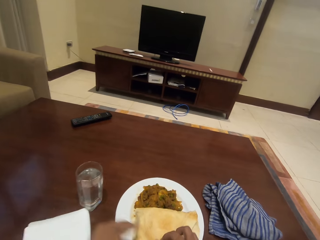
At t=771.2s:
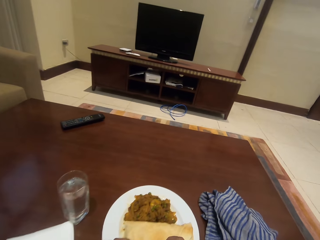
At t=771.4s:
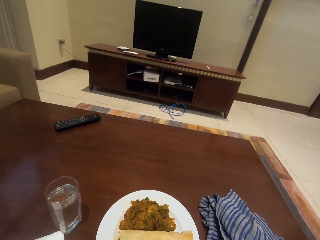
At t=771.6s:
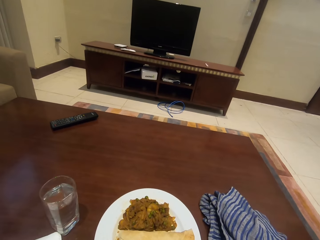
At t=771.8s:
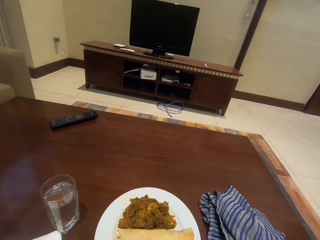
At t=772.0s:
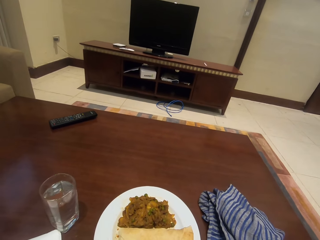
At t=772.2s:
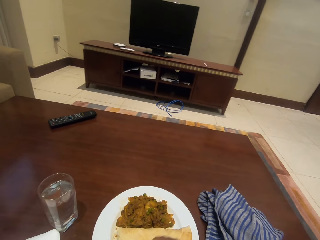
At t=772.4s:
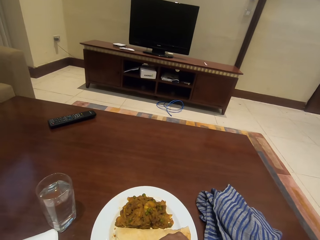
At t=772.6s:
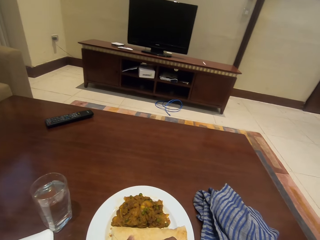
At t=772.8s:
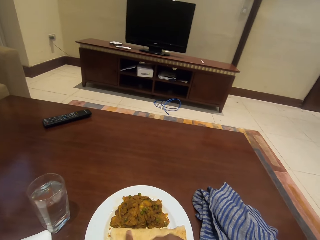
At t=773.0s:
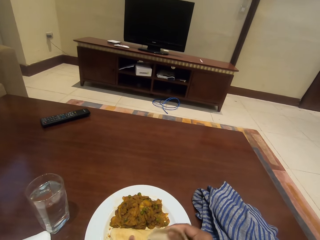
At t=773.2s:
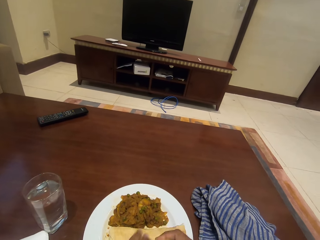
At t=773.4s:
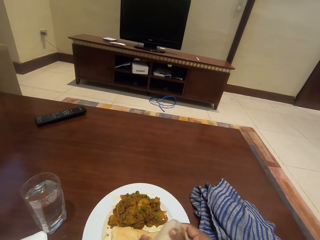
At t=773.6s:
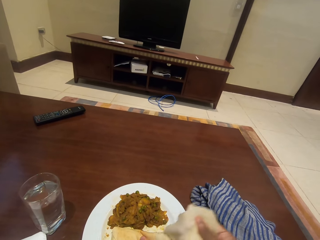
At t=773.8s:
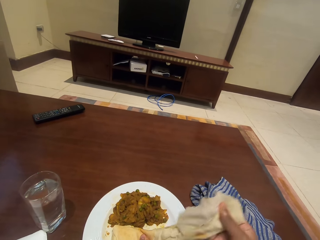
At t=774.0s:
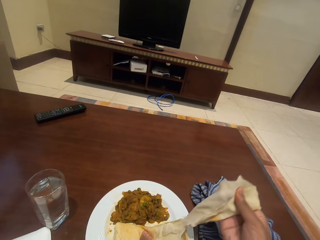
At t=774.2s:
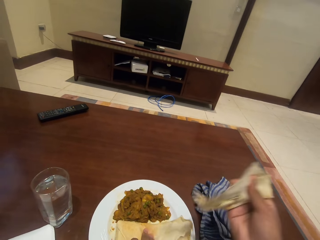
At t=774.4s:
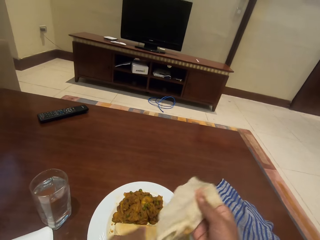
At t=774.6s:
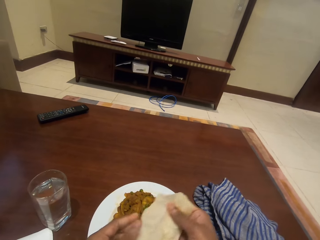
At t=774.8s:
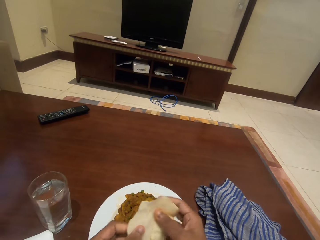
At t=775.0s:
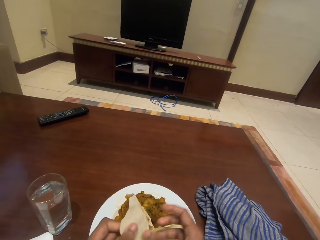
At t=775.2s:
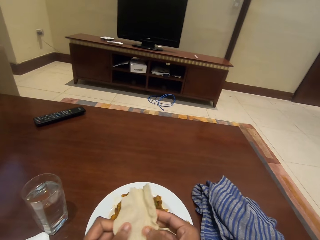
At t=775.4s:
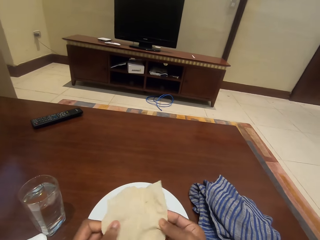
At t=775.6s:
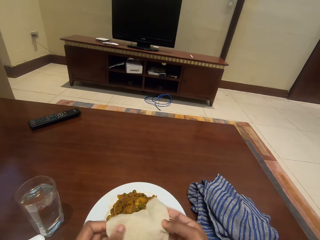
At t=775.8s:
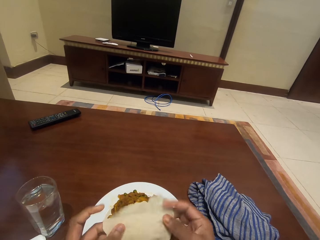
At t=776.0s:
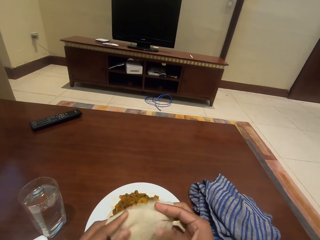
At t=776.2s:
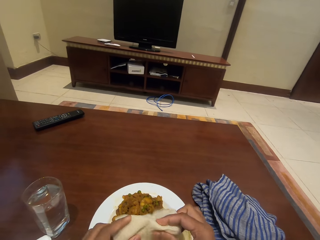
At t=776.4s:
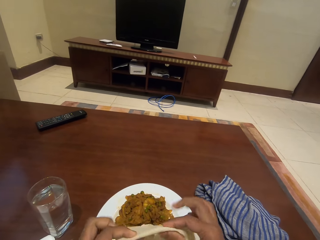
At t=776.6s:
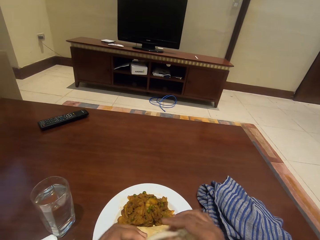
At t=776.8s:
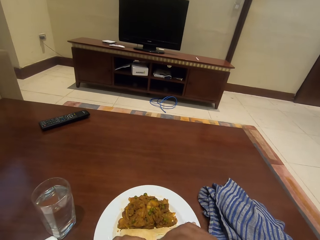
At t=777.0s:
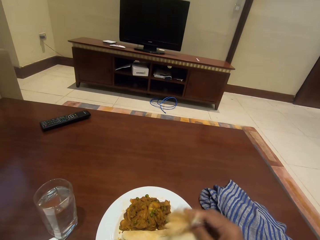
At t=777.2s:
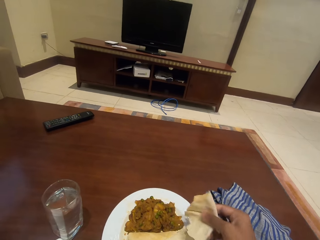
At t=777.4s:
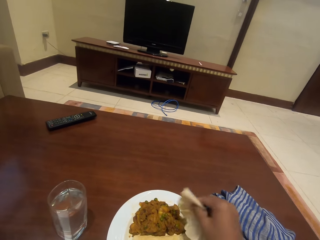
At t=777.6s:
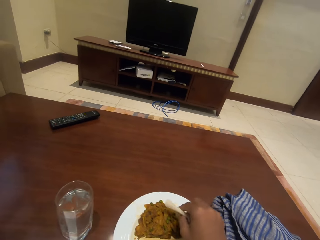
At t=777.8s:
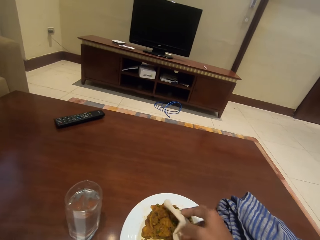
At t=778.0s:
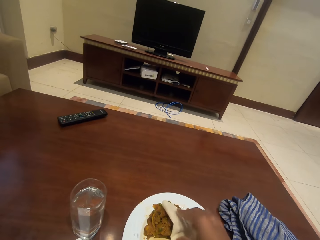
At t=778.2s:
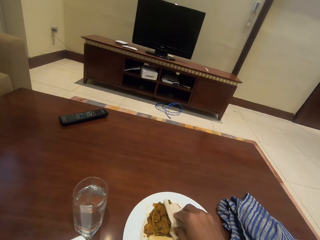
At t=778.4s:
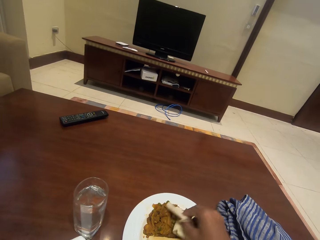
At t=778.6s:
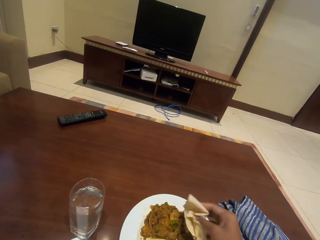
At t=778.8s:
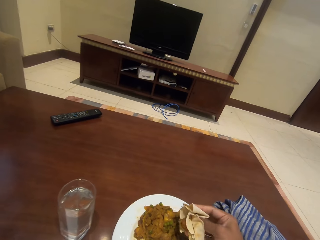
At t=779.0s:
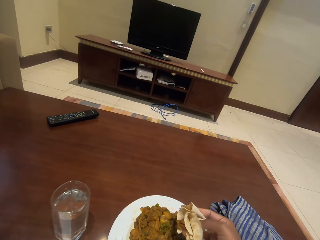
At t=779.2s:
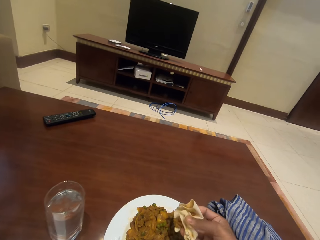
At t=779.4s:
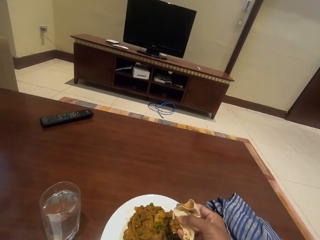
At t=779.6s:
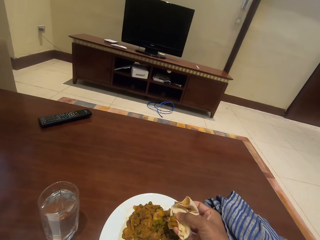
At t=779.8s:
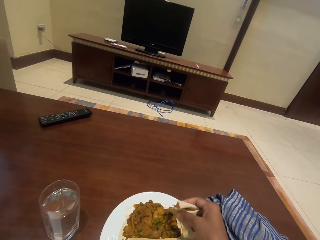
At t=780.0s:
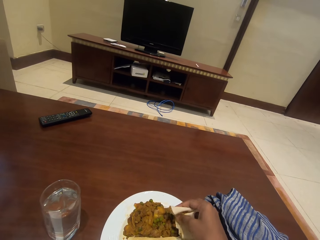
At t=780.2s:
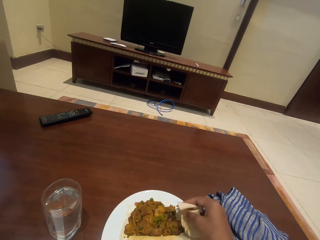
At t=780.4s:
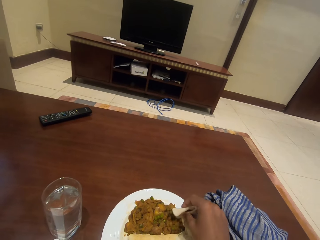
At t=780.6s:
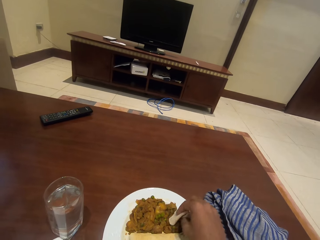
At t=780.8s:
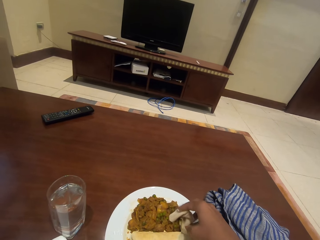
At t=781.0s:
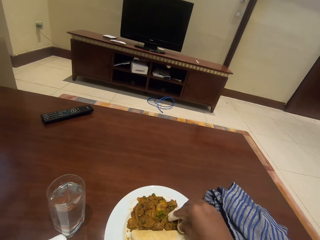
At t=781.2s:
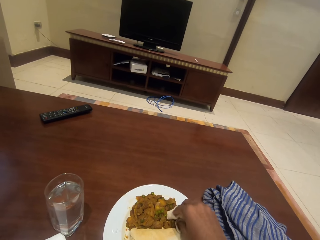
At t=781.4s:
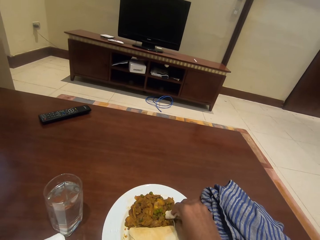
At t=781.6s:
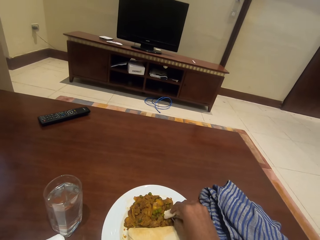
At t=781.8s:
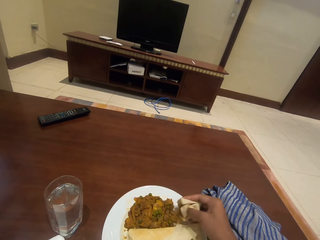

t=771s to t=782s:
The camera wearer puts the serviette on the table. They cut the chapatti. They eat food. They fold the chapatti. They scoop food with the chapatti.

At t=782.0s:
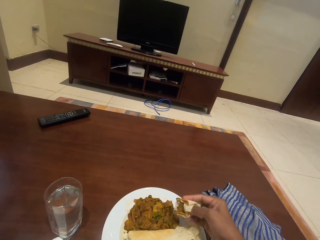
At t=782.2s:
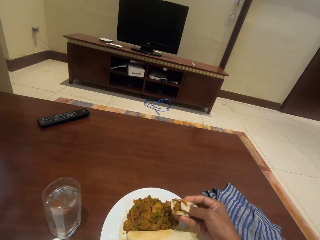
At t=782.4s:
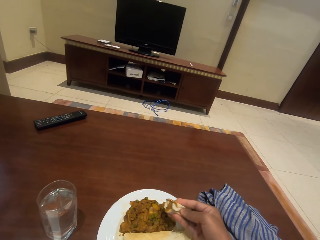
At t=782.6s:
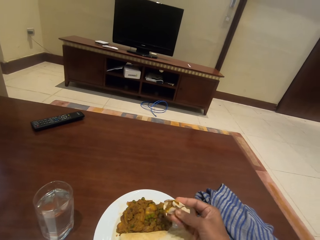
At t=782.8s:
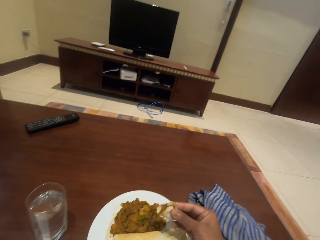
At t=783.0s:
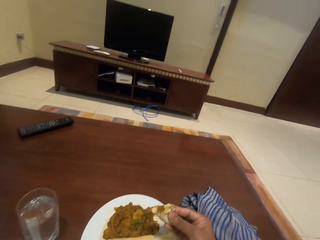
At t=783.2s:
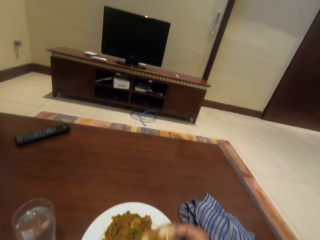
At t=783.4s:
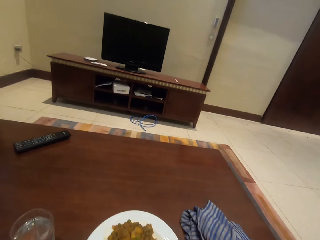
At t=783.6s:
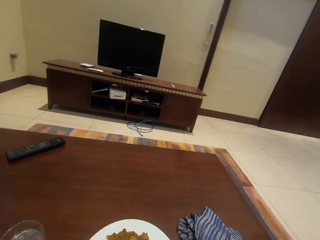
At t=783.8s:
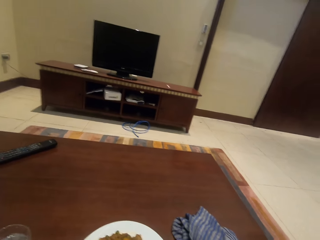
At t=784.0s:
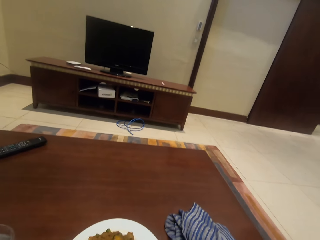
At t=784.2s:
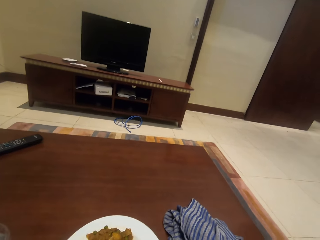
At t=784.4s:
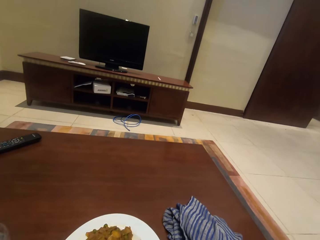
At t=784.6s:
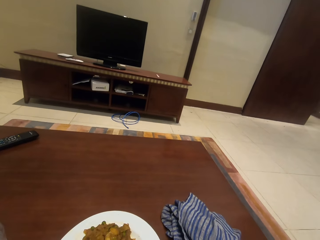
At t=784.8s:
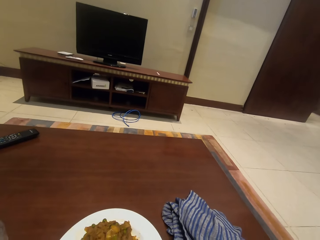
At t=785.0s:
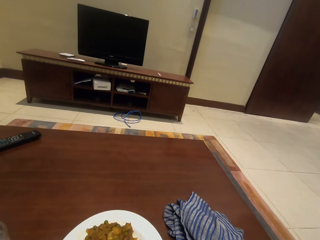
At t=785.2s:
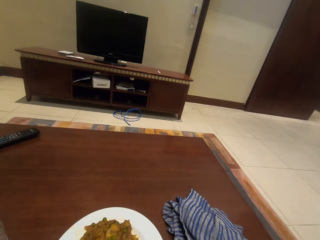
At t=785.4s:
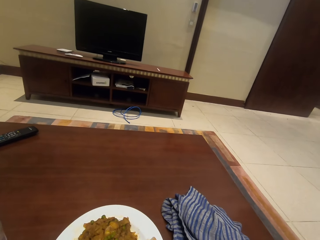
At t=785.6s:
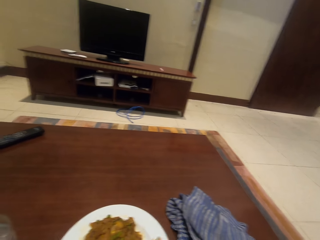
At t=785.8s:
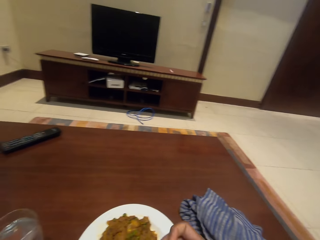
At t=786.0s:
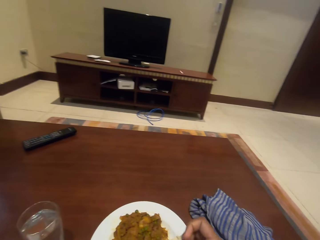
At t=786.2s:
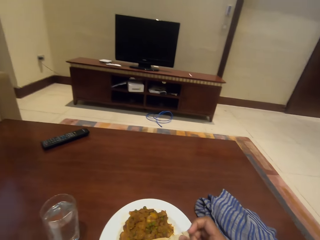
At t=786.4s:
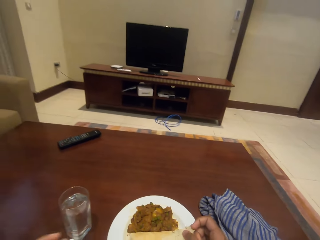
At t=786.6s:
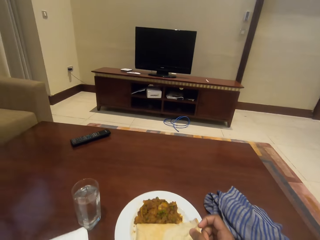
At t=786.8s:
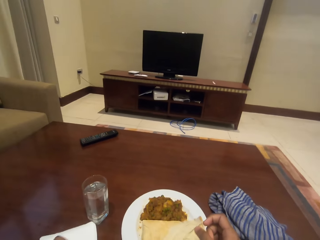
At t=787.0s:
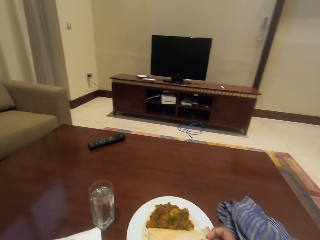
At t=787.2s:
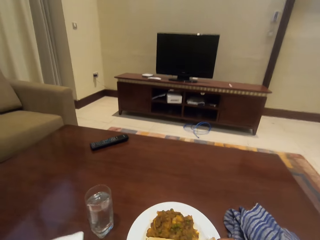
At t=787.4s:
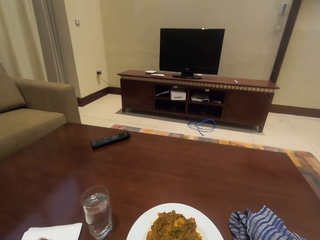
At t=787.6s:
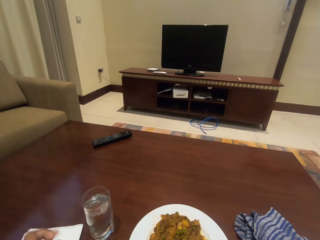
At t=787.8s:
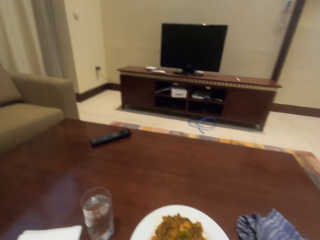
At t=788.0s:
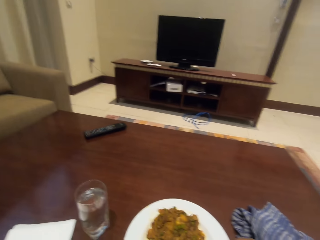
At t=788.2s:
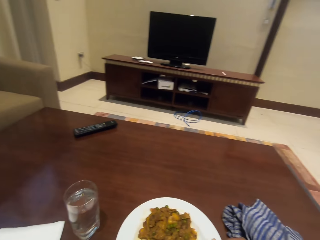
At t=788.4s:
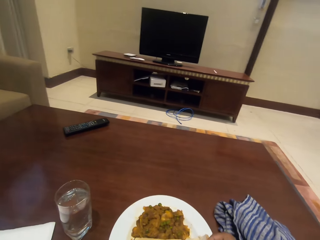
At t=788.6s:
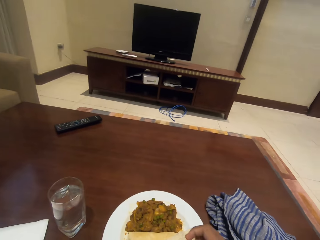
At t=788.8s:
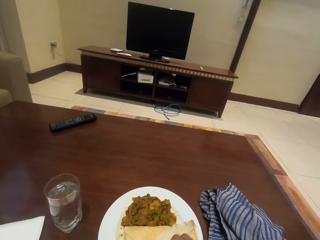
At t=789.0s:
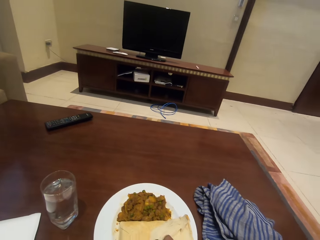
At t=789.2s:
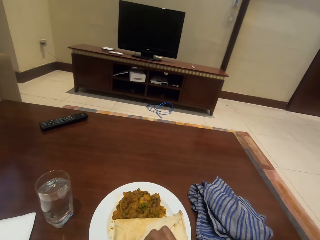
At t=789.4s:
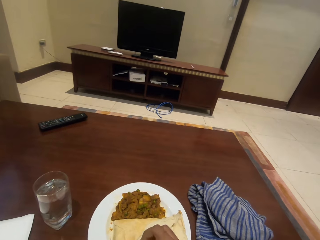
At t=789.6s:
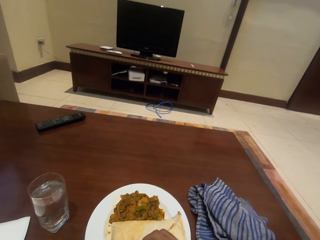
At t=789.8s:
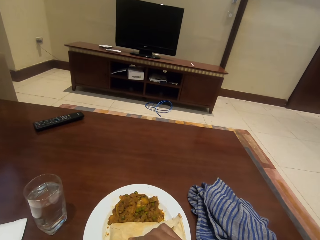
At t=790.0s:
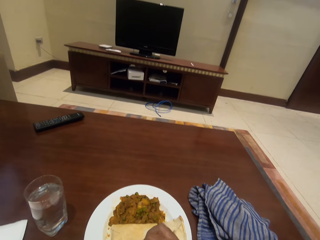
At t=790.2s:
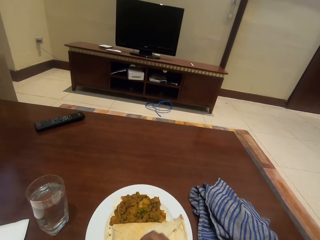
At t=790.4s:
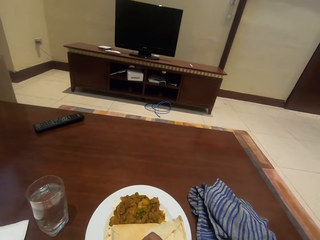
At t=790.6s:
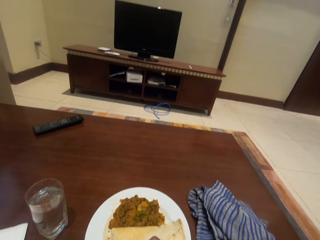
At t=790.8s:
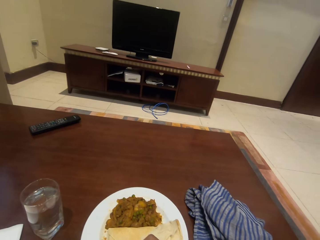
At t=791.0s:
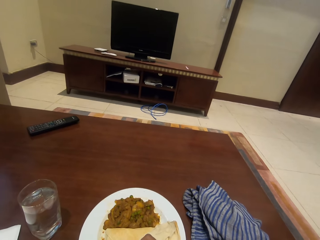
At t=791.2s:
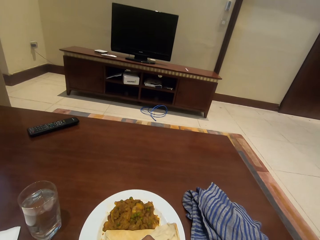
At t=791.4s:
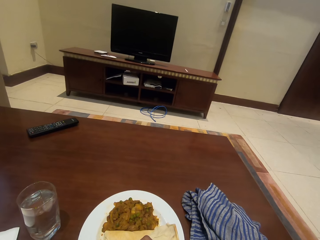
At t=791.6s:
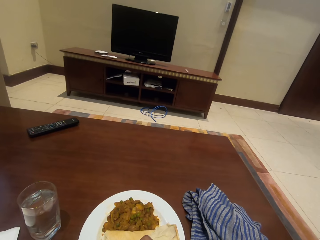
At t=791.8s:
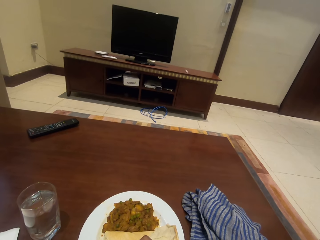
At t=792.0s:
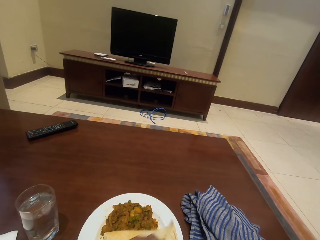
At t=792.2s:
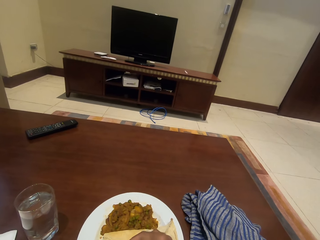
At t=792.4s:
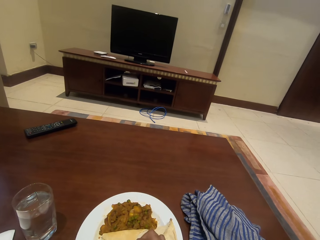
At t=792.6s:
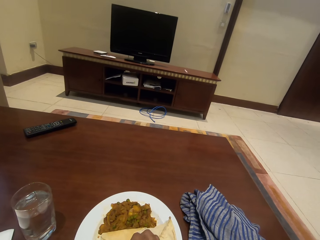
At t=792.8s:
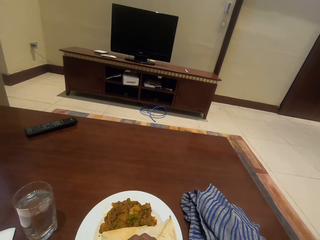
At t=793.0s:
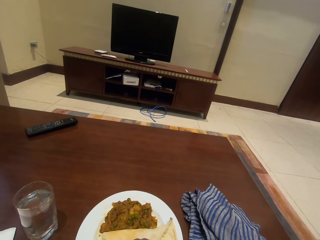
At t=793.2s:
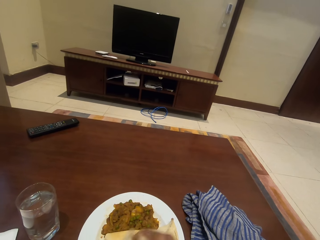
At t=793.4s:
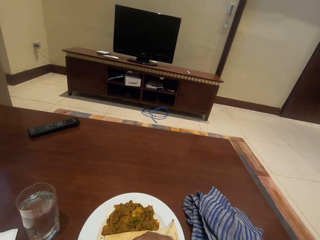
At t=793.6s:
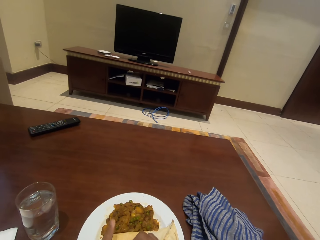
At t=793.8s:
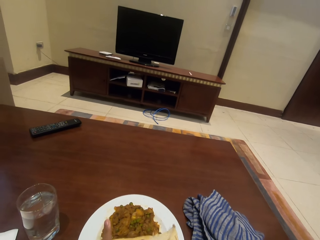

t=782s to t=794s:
The camera wearer eats the food. They cut the chapatti.
